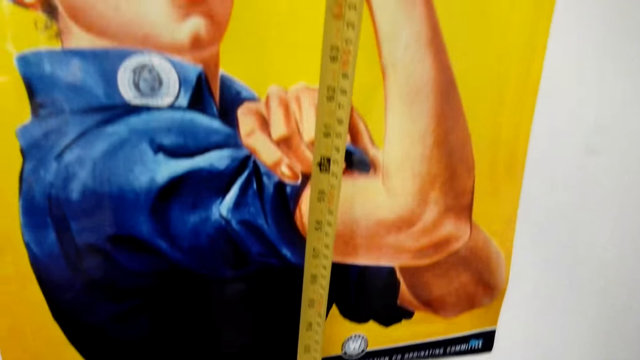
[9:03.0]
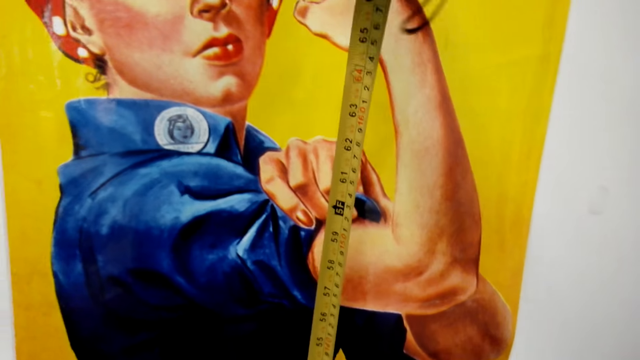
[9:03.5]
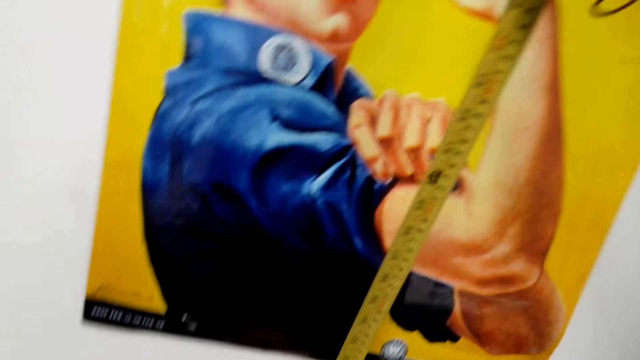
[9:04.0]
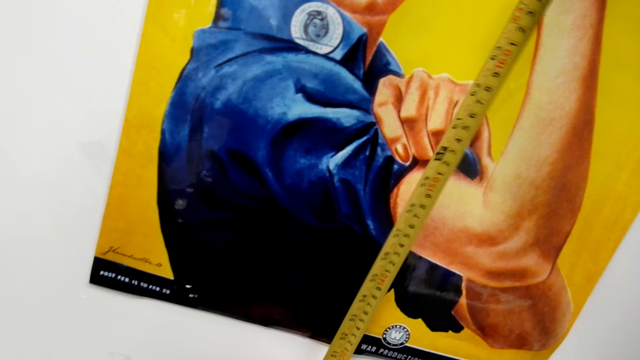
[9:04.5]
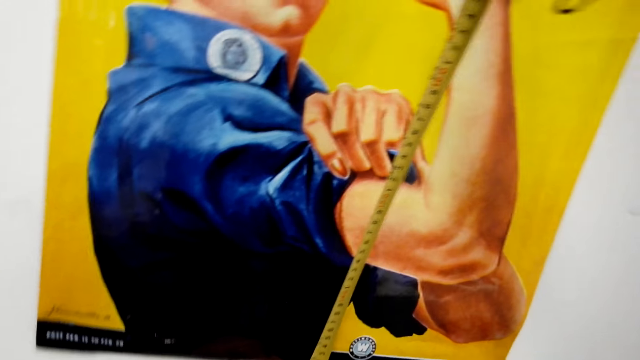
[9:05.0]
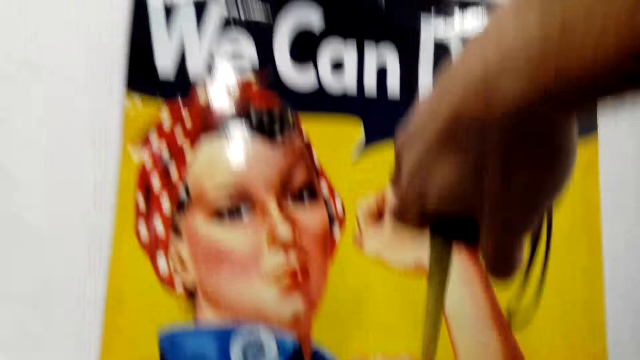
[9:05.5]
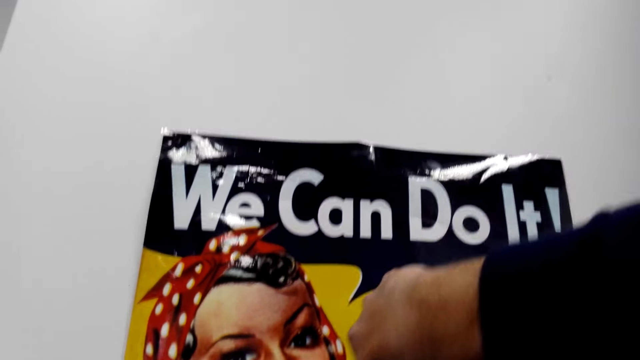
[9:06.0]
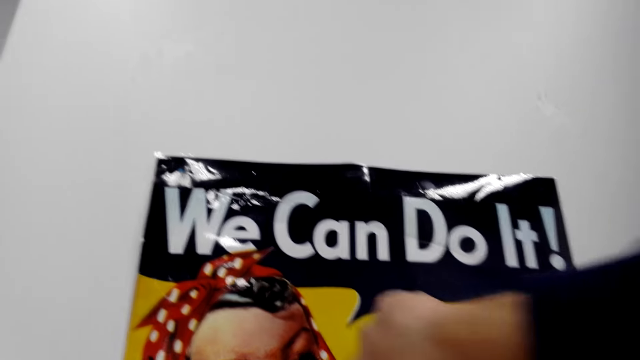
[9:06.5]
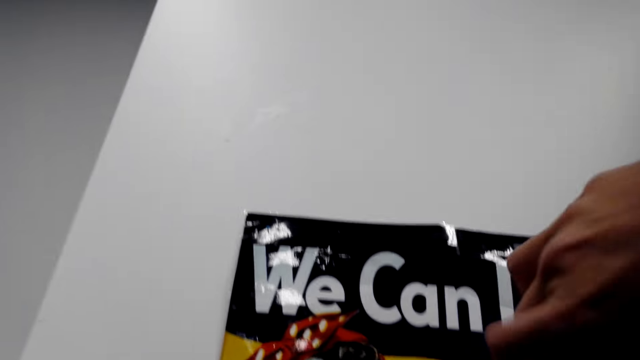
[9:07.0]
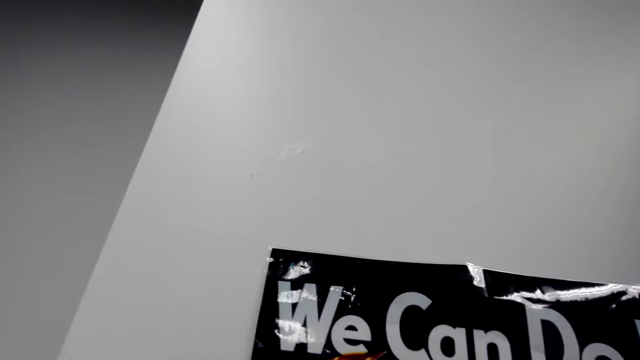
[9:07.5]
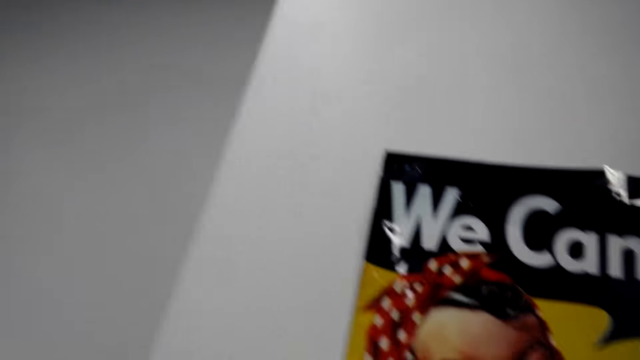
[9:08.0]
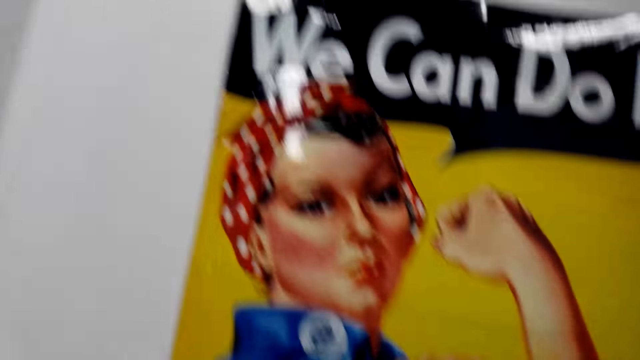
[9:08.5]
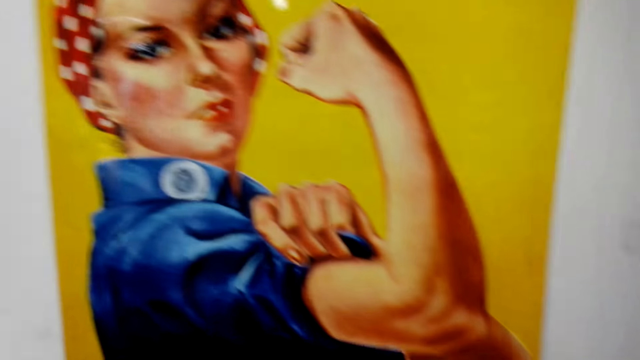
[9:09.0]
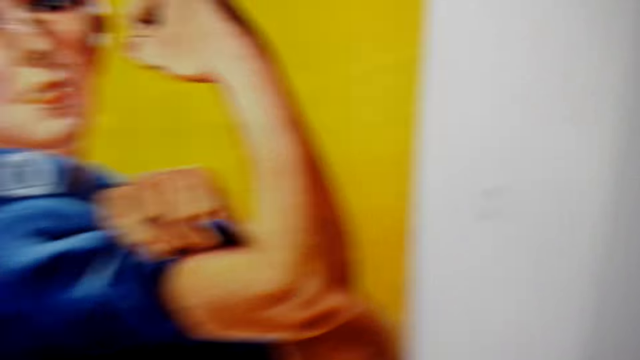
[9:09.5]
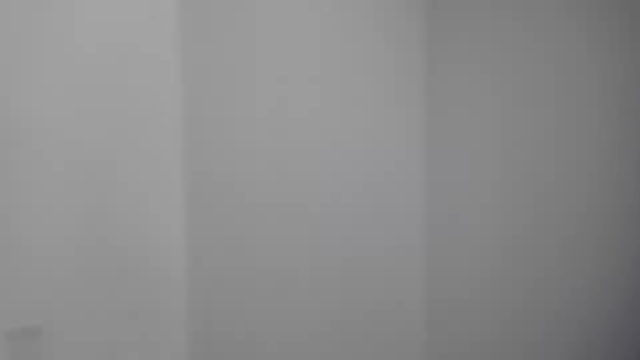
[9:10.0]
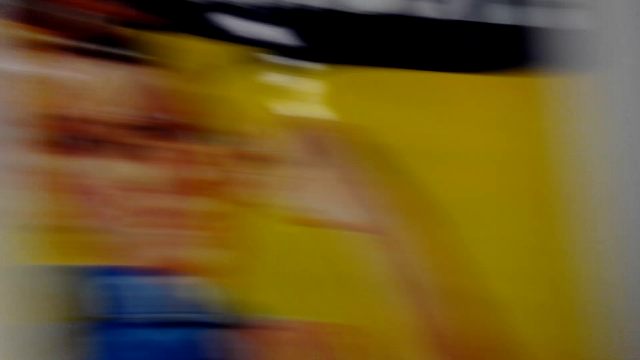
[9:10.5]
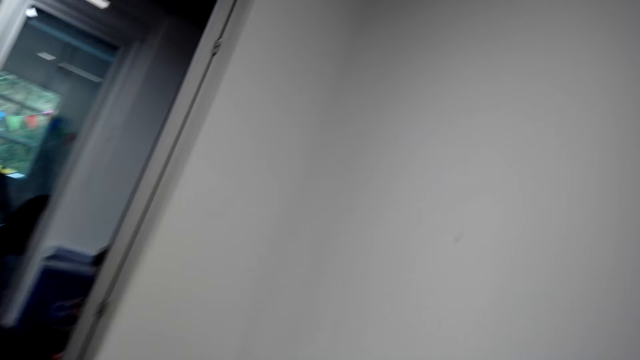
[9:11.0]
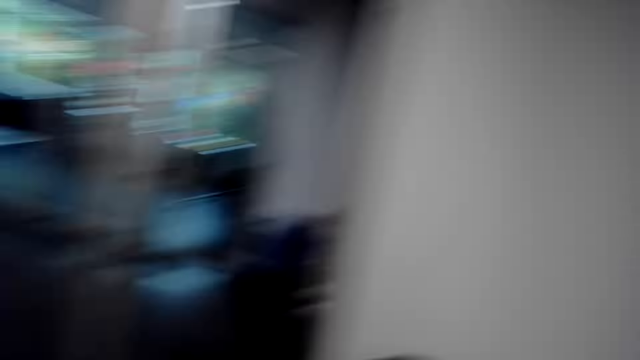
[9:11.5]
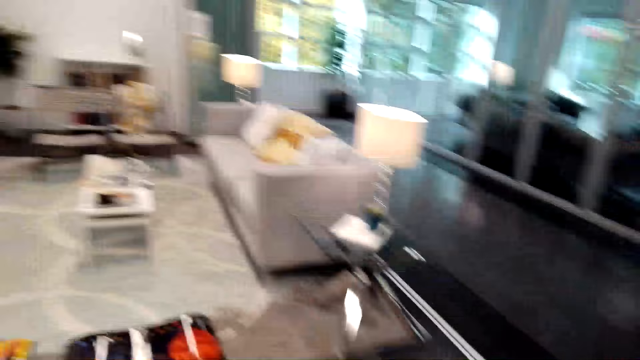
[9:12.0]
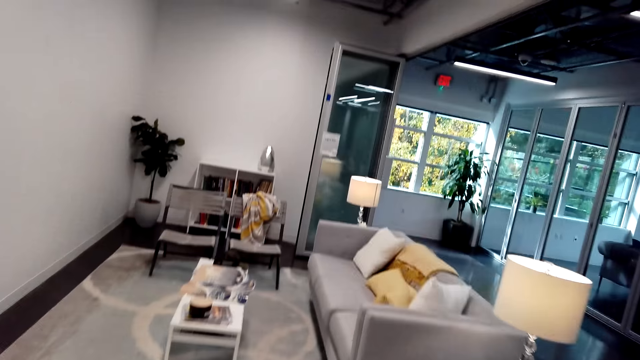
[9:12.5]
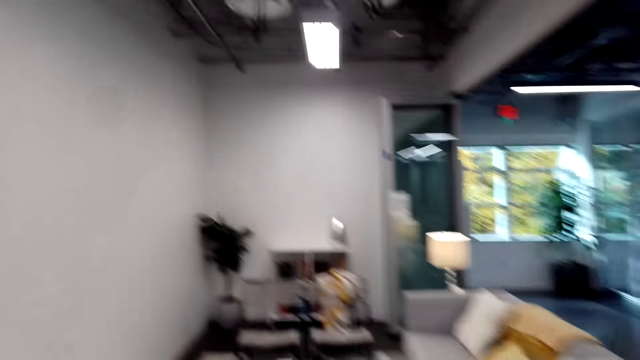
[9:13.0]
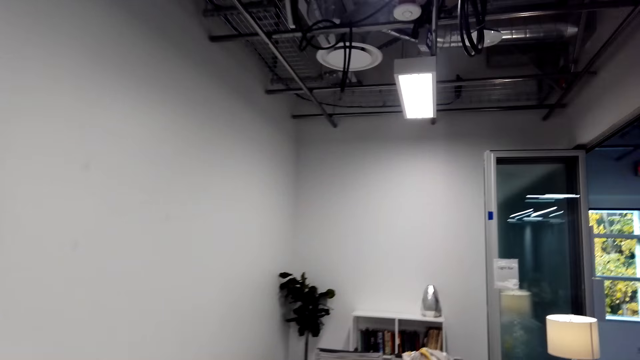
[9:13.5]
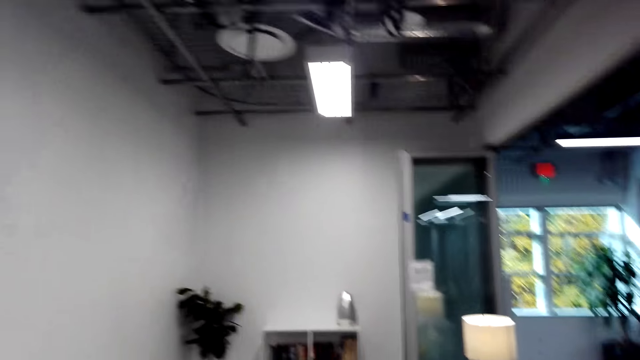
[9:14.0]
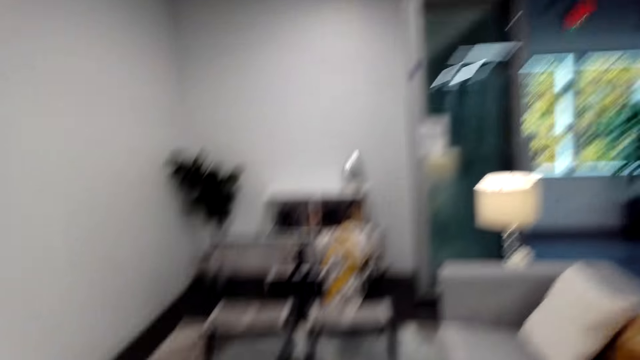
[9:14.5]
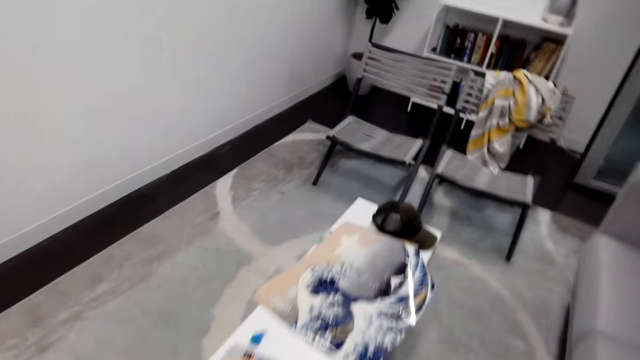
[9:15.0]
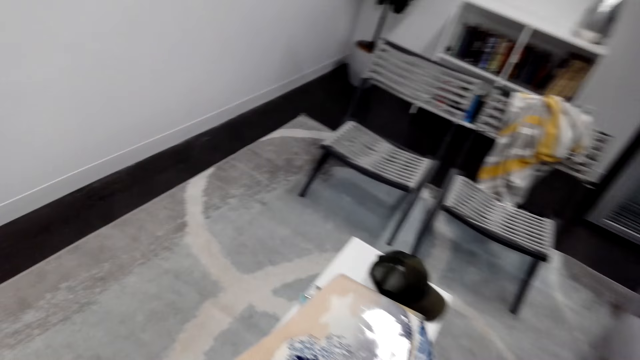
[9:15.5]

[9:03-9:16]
The camera wearer moves around in the house.

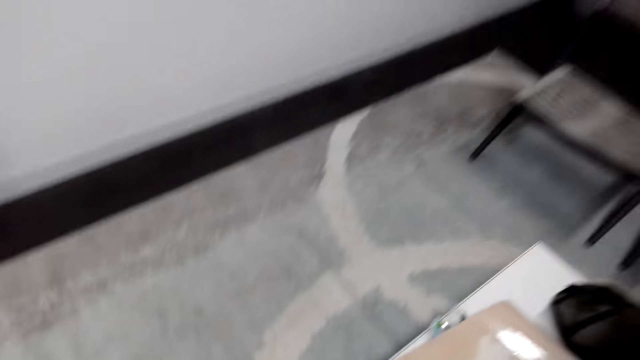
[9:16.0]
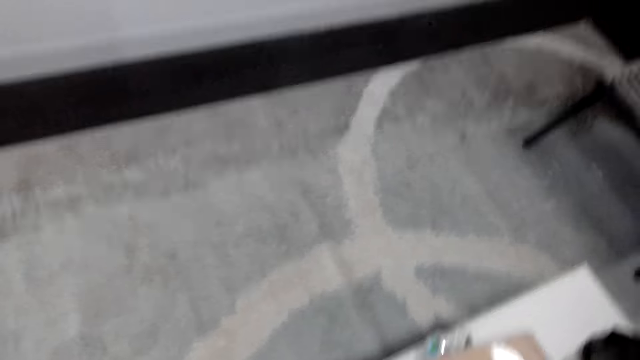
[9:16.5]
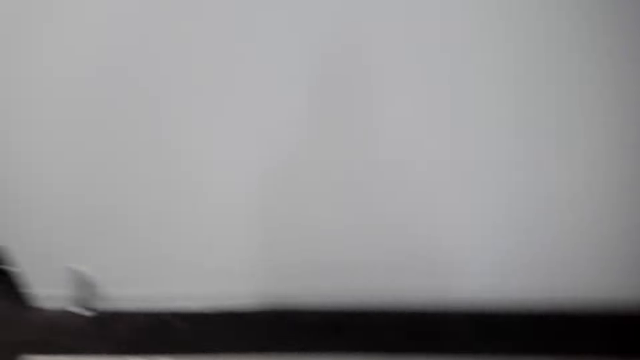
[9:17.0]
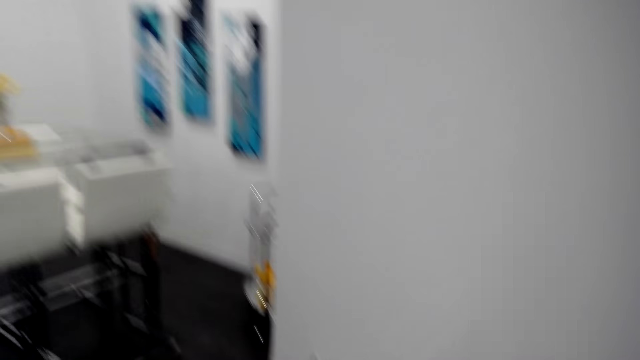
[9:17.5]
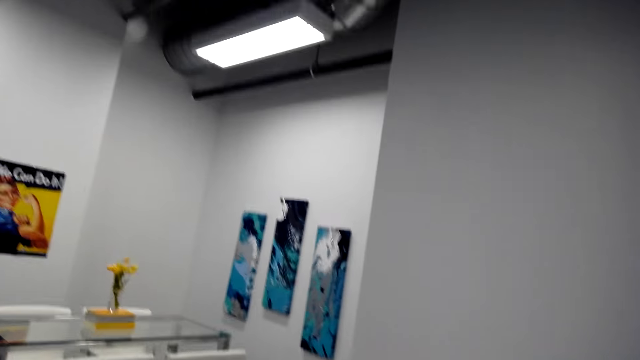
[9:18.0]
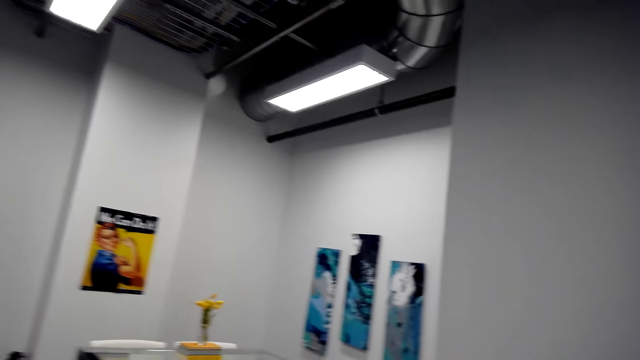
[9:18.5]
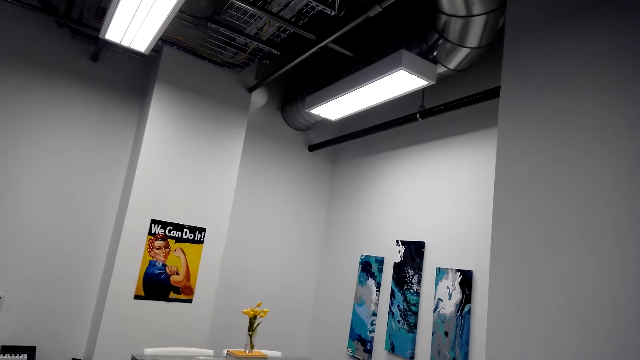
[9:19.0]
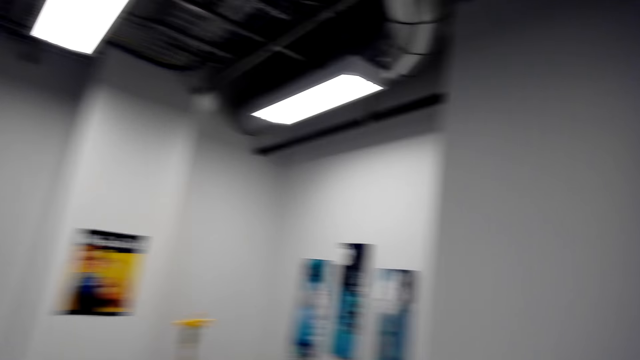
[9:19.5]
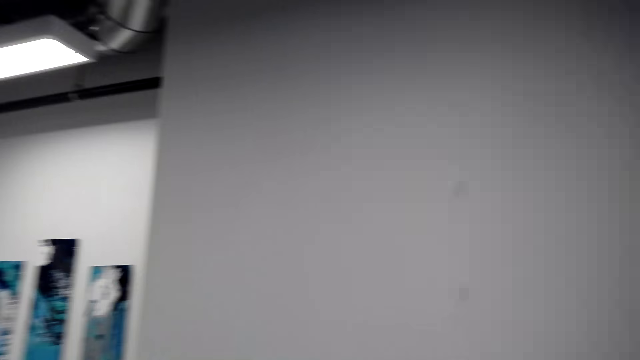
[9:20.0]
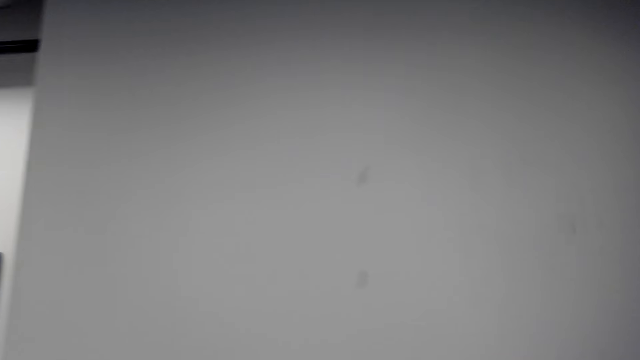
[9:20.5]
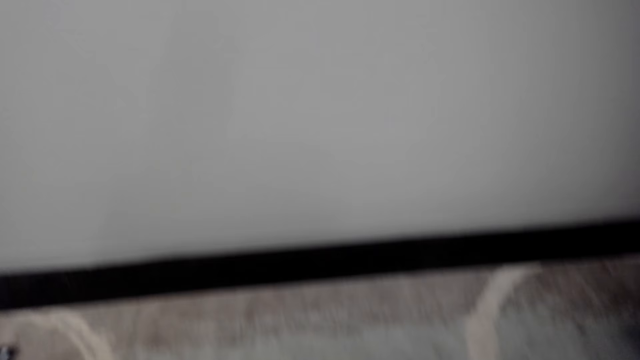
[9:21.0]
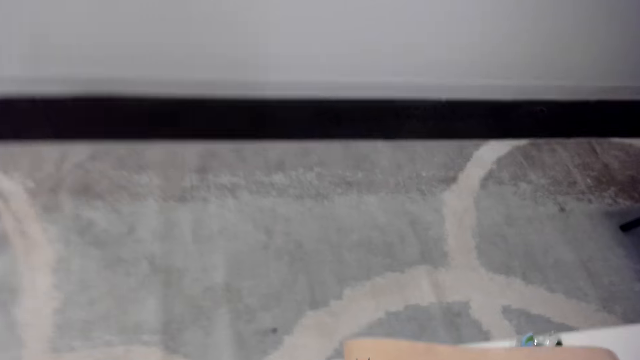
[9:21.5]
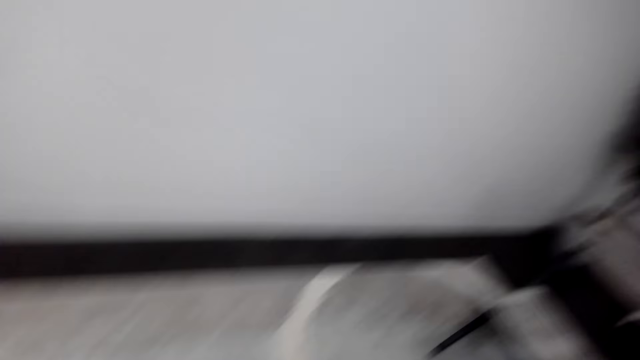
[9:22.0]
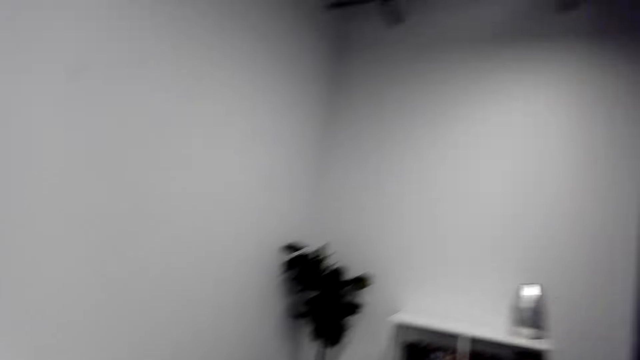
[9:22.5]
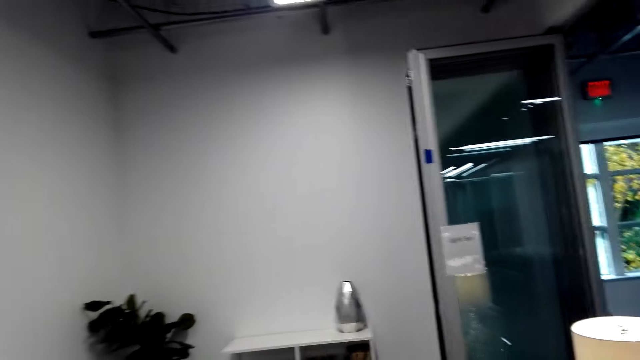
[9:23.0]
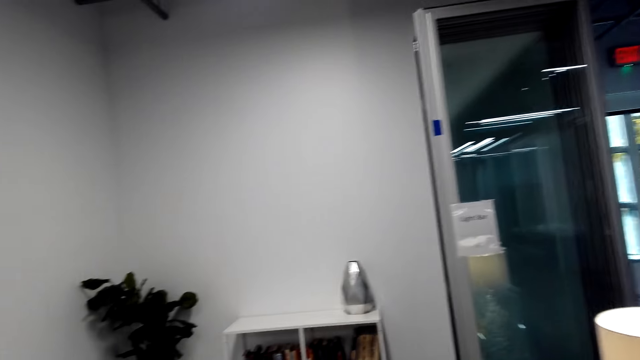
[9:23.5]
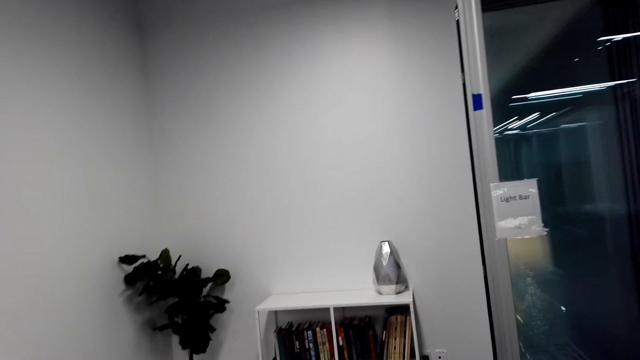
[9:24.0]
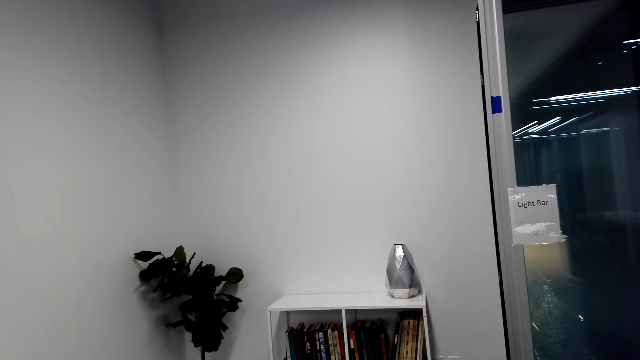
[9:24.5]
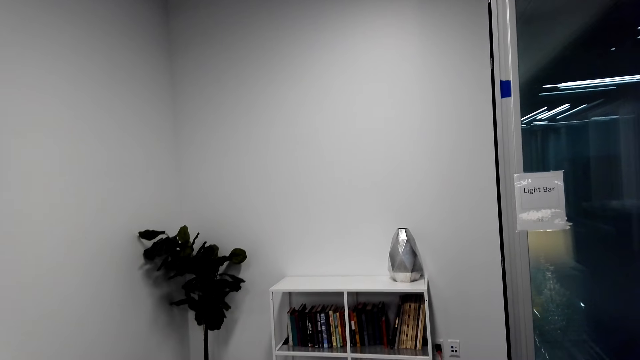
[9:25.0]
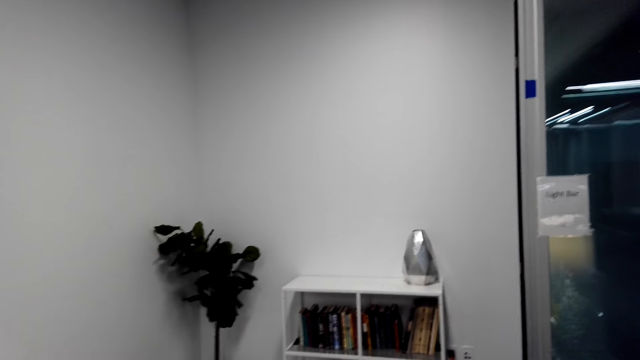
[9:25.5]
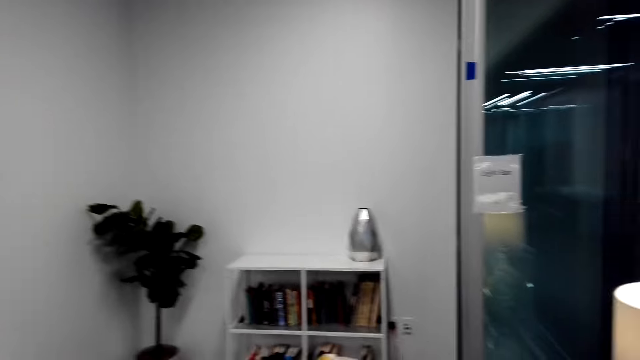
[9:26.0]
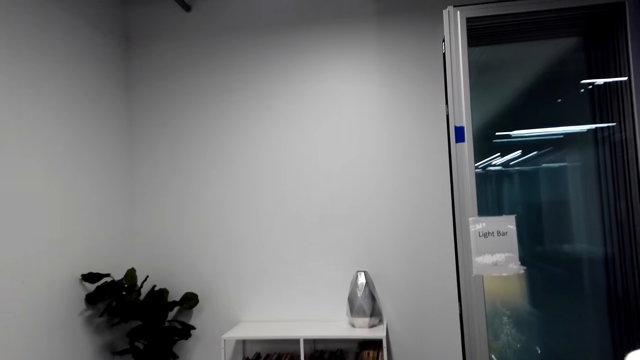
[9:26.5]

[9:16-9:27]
The camera wearer looks at the portrait on the wall. They stare at the wall.
